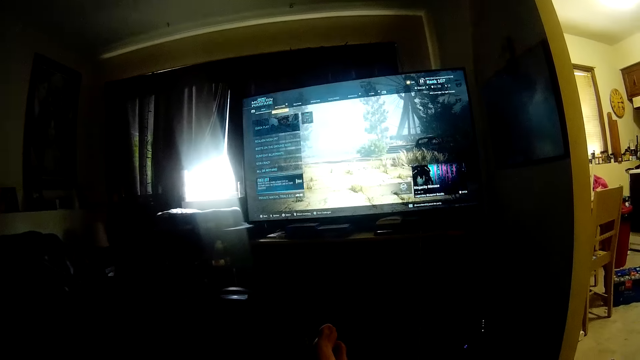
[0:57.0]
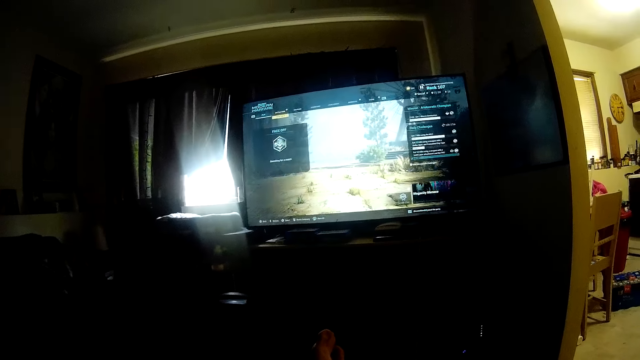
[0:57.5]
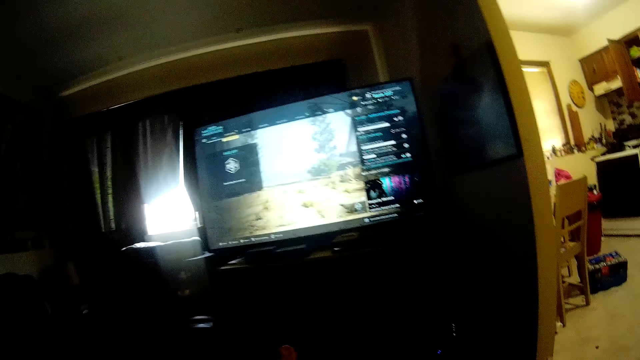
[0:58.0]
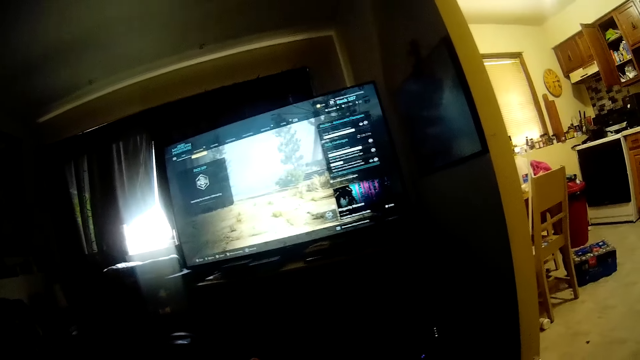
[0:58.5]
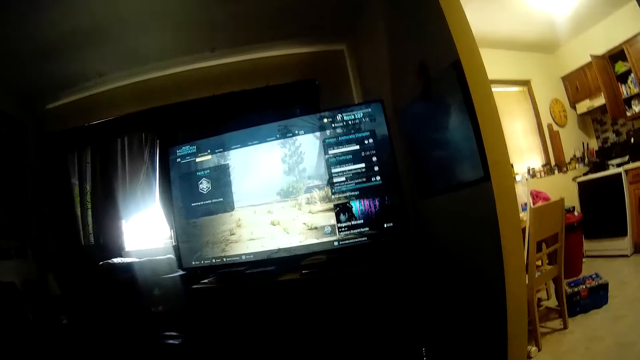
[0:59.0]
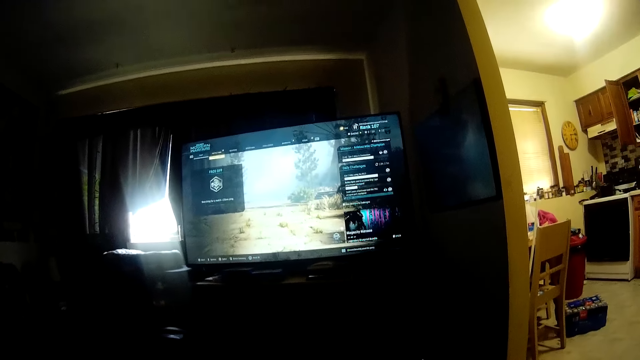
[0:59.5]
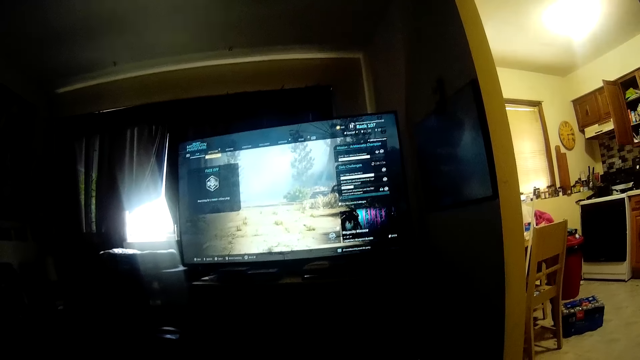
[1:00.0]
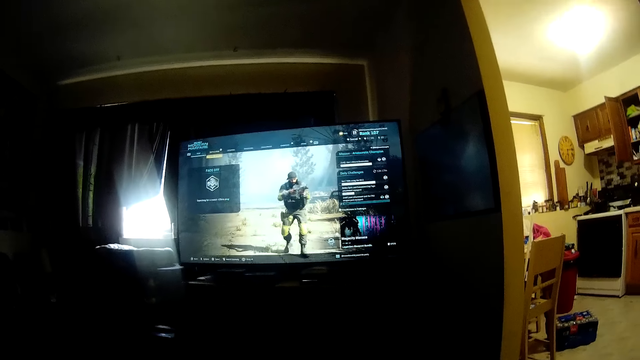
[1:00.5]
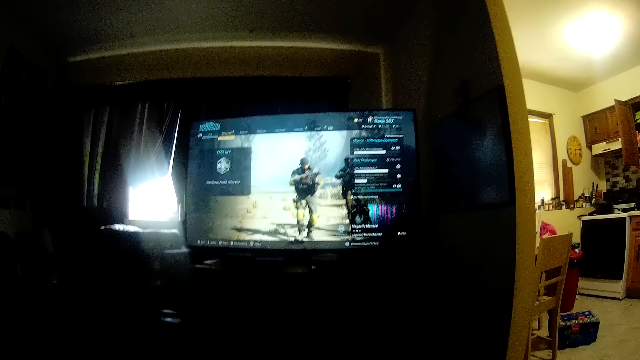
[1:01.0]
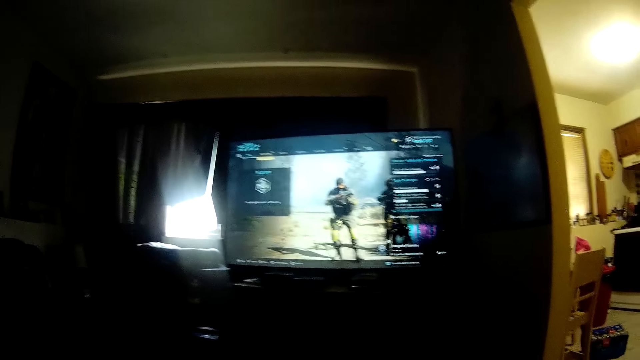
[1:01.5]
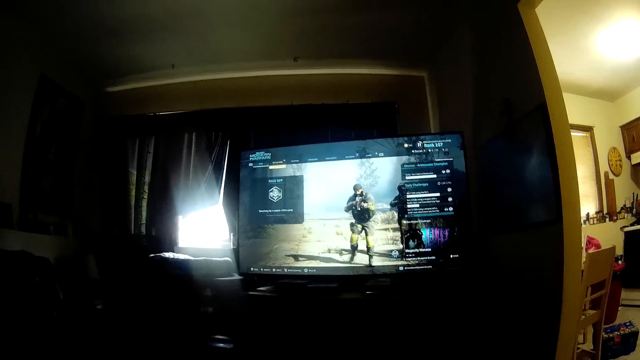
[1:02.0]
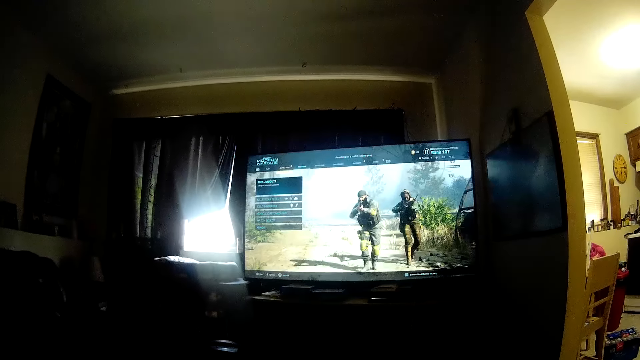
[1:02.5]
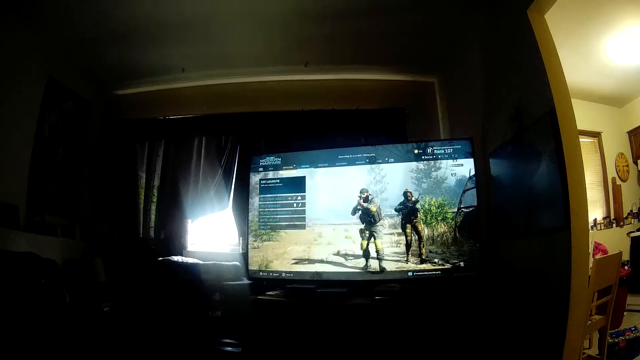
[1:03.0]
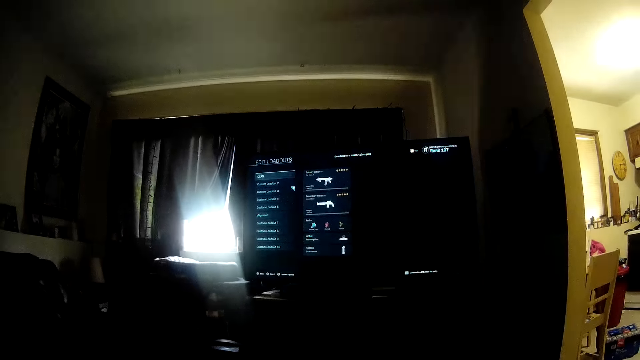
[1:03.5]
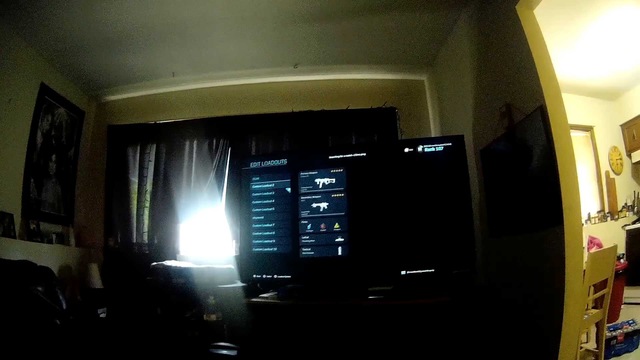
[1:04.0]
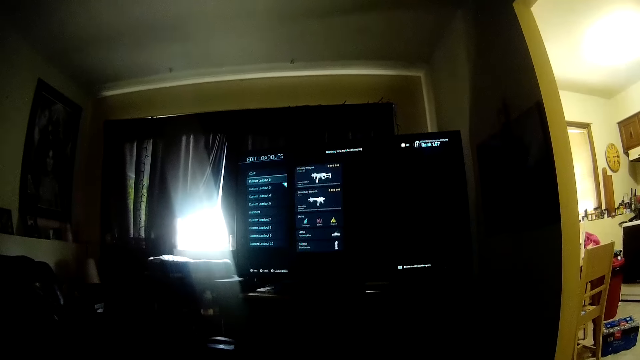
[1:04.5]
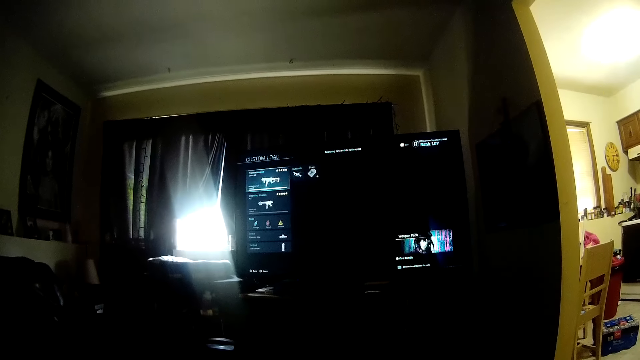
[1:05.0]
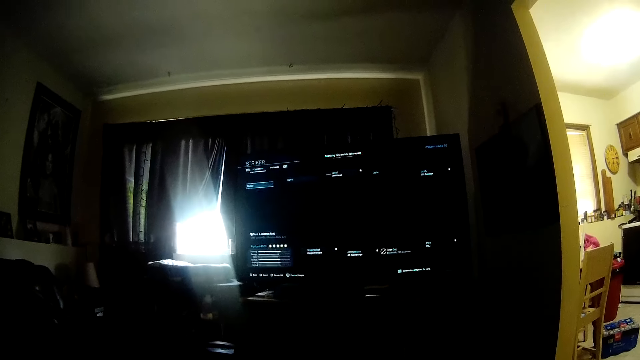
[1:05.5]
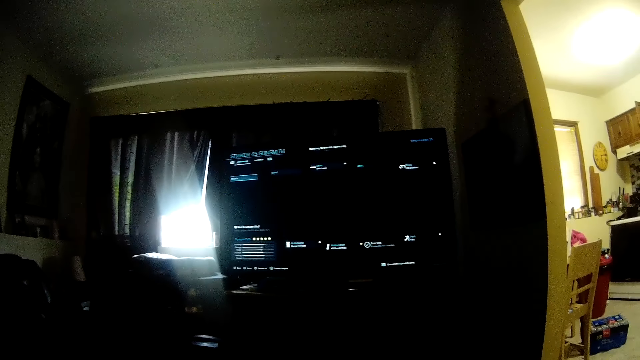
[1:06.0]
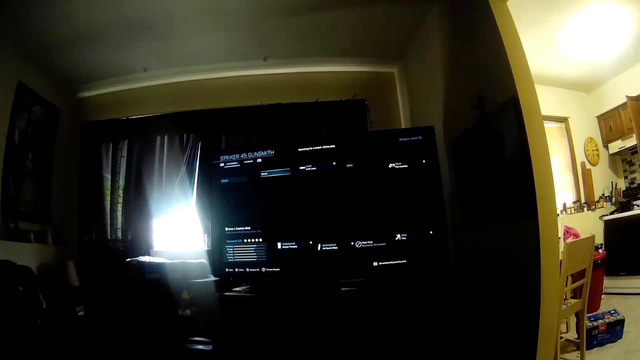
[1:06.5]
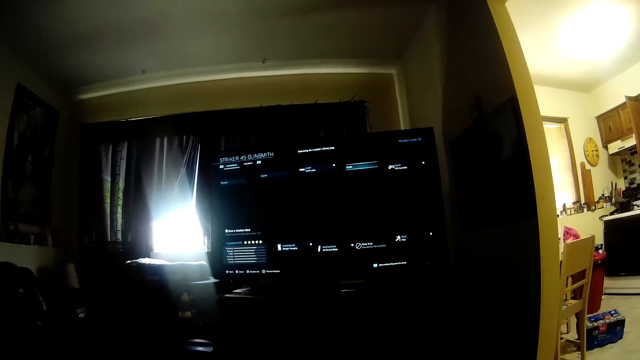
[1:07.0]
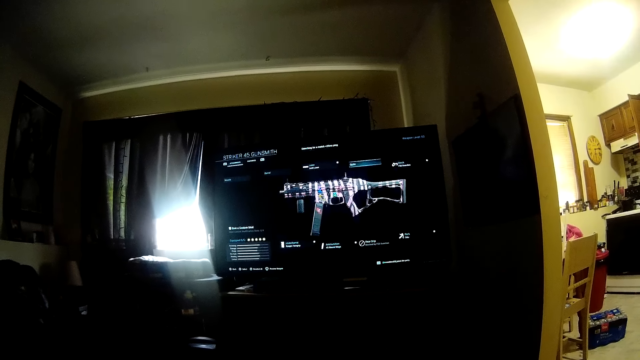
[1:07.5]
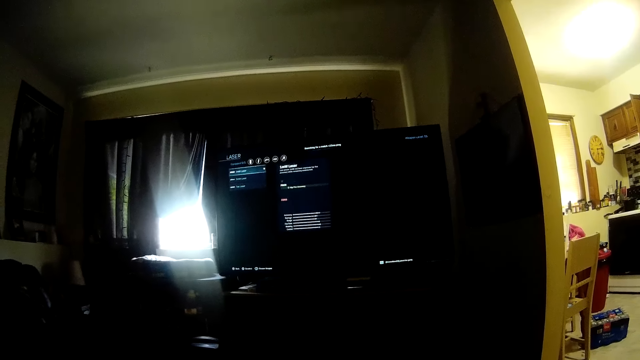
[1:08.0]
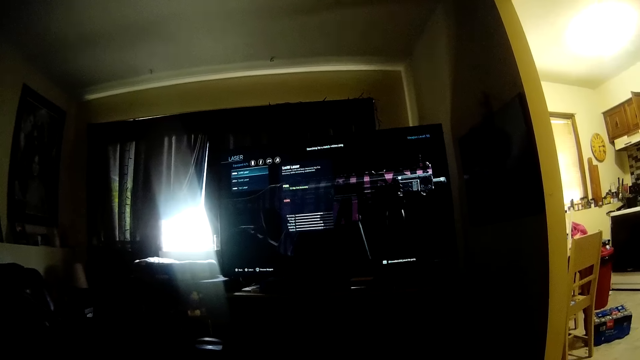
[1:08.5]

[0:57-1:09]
The camera wearer looks at the computer screen. They play a video game. They operate the computer.

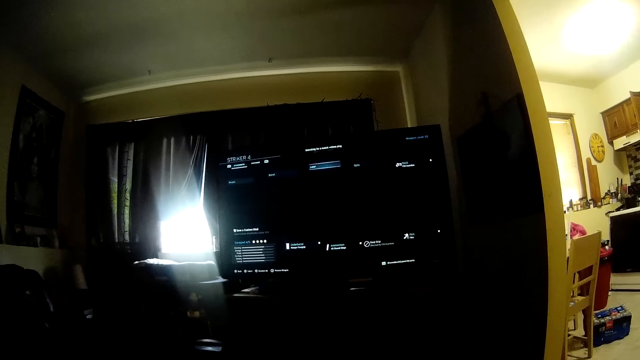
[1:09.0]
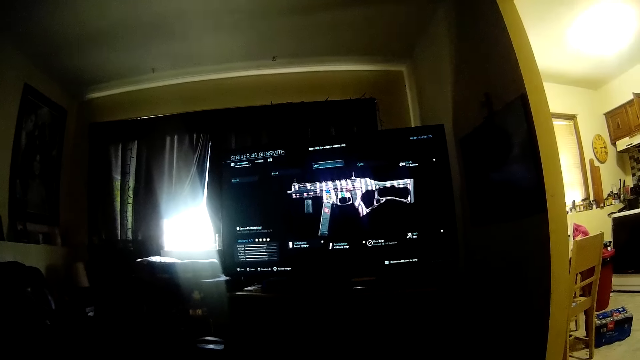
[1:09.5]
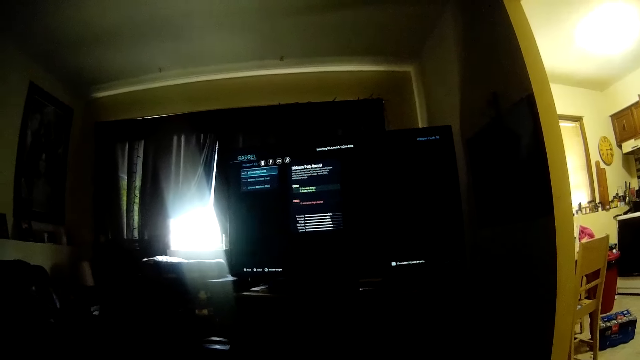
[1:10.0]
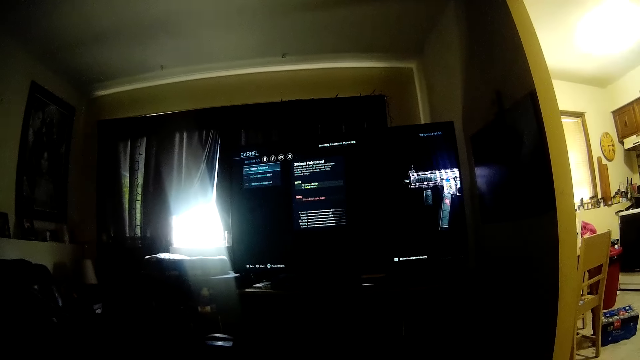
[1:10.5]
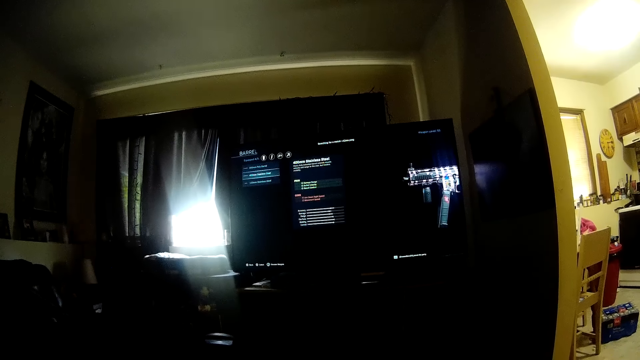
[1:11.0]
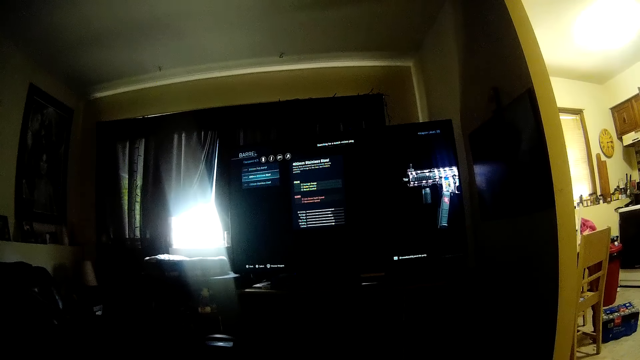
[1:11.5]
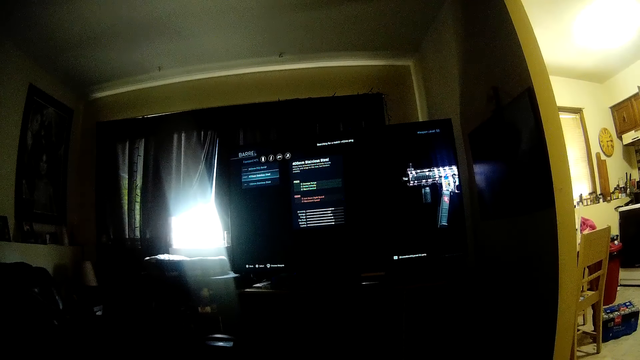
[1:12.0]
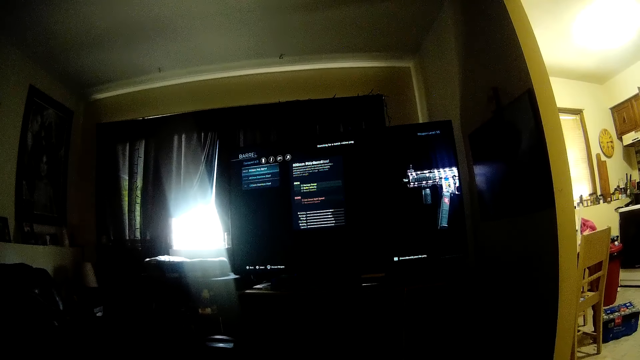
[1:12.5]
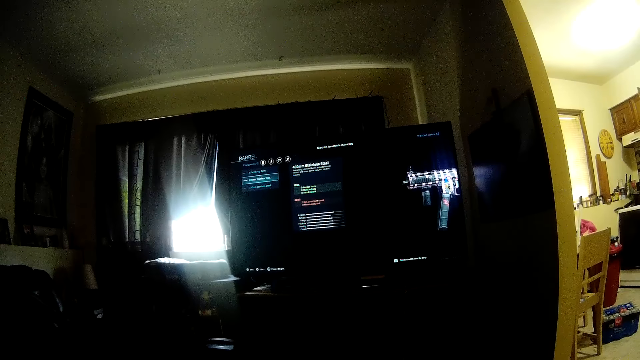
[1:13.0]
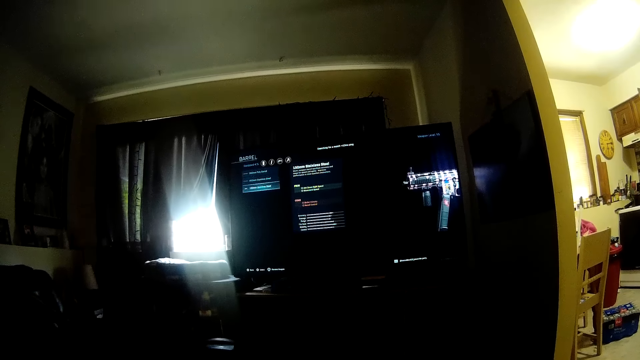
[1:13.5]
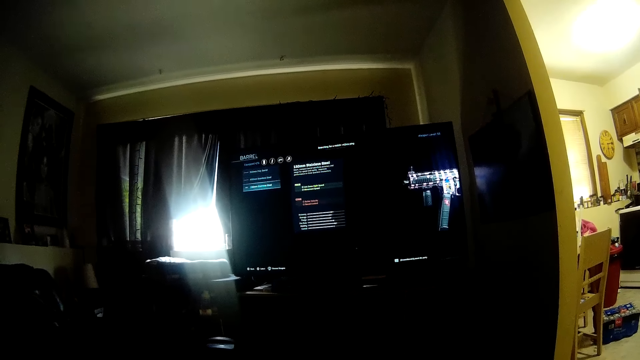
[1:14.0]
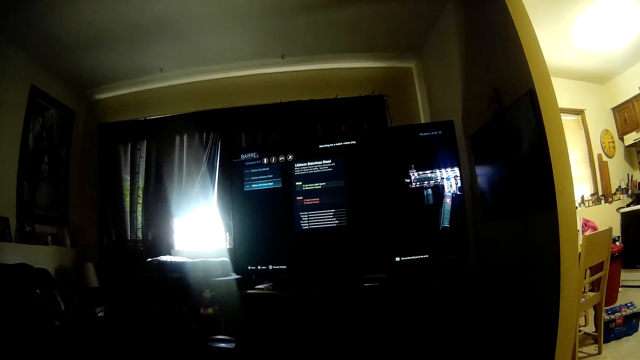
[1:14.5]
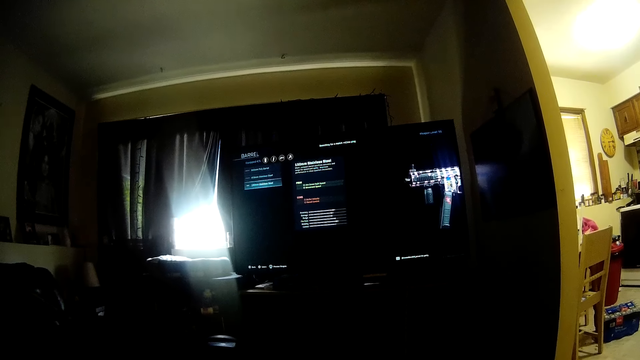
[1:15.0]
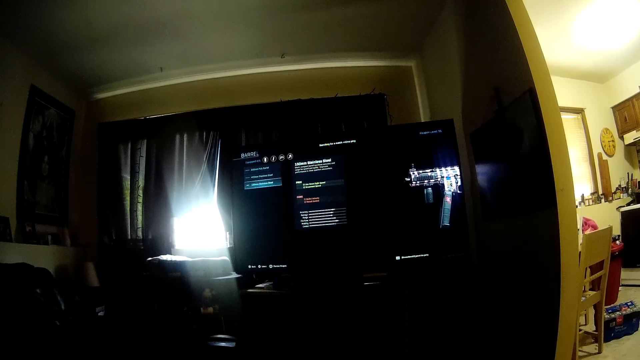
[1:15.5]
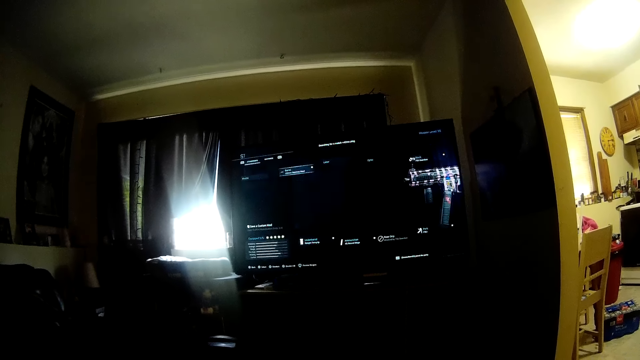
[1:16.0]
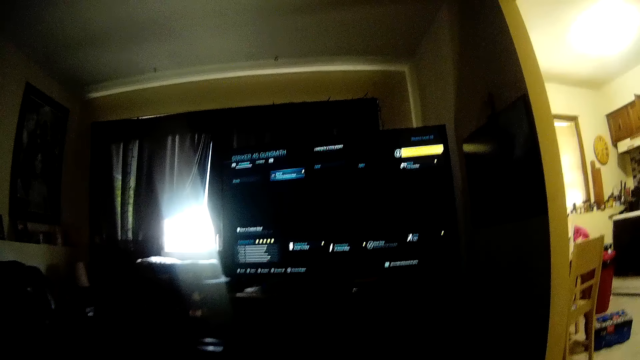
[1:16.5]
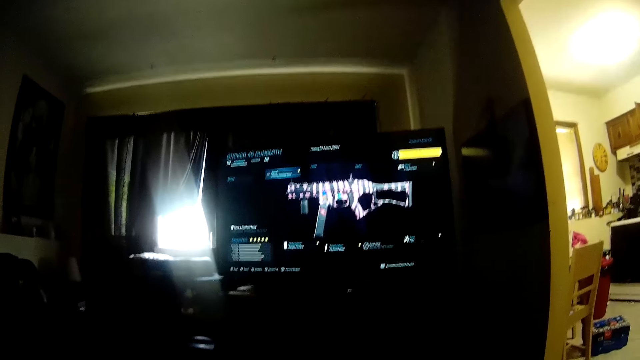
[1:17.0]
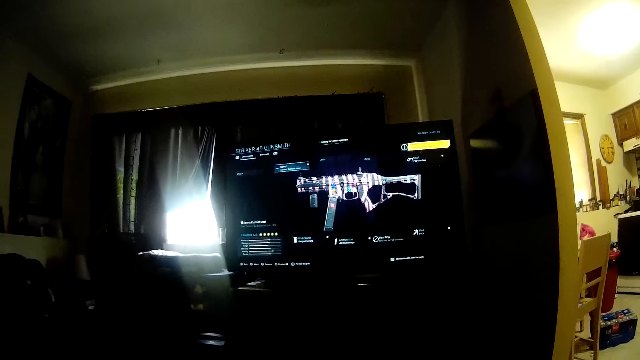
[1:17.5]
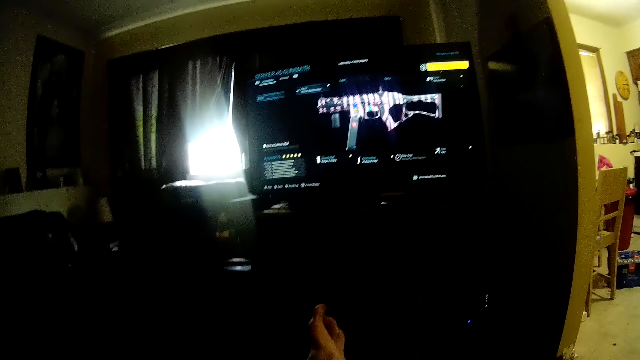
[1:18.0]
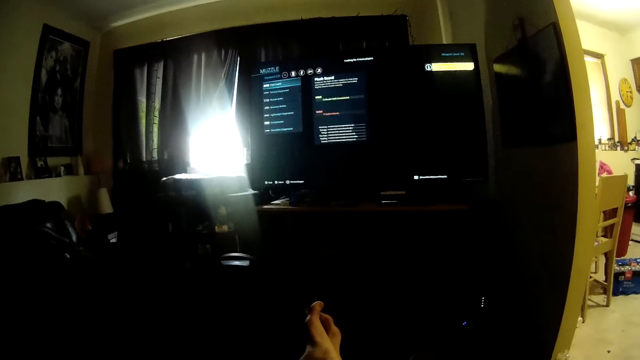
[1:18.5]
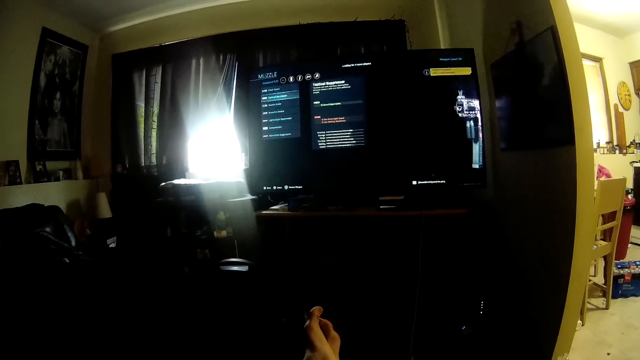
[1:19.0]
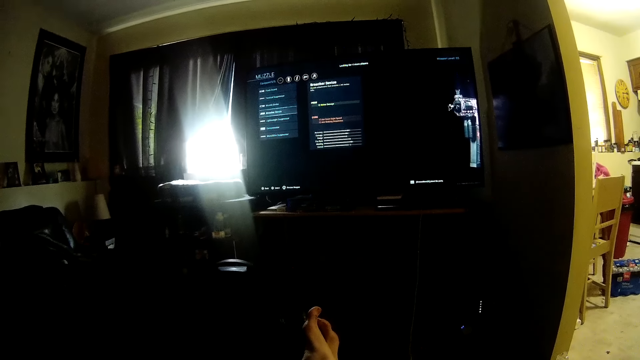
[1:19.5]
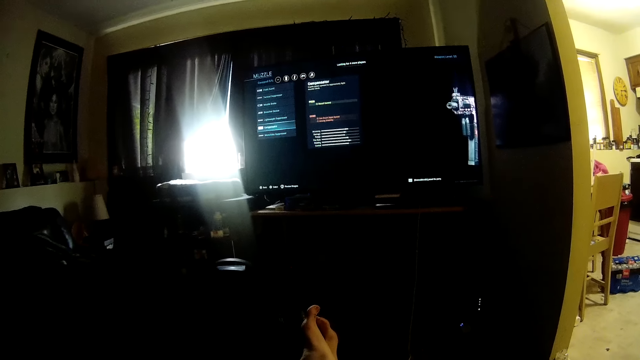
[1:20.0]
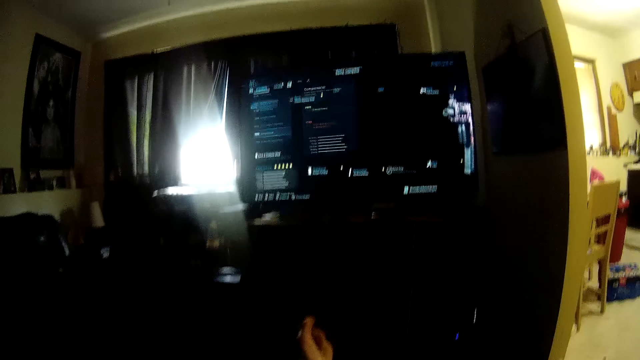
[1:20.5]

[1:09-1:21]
The camera wearer looks at the computer screen. They operate the computer.
